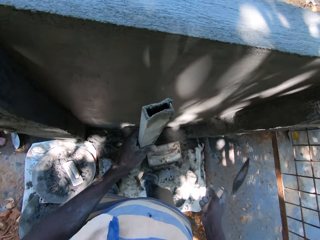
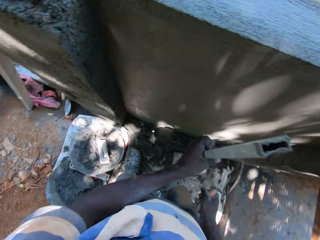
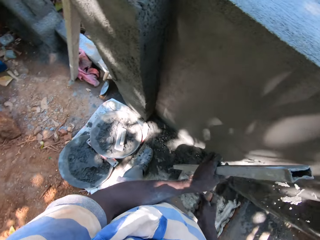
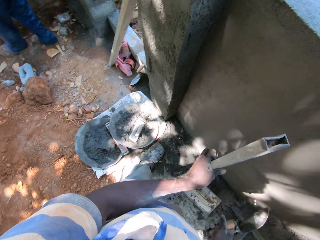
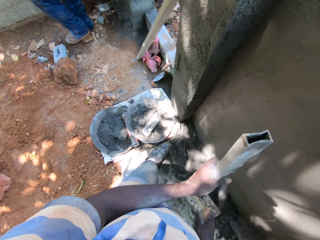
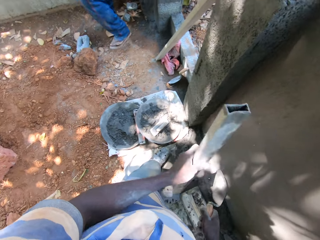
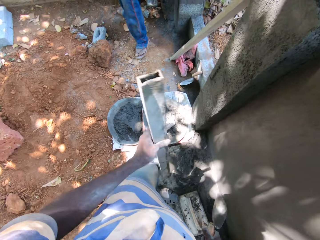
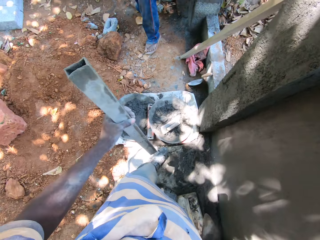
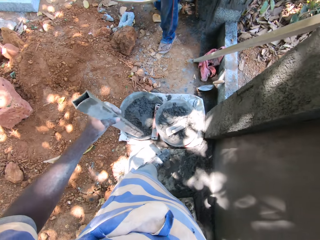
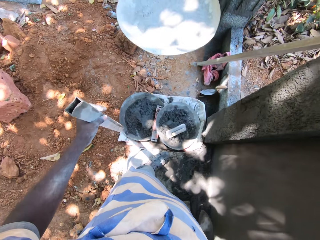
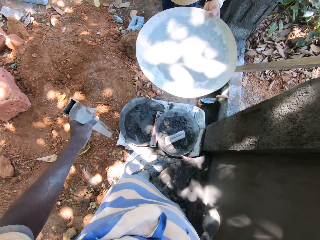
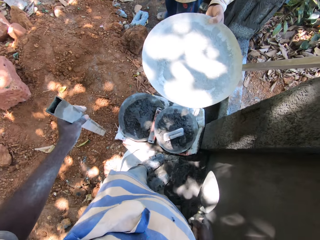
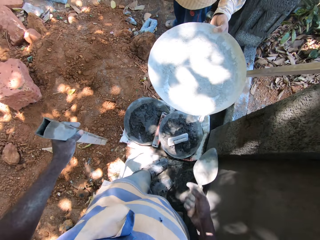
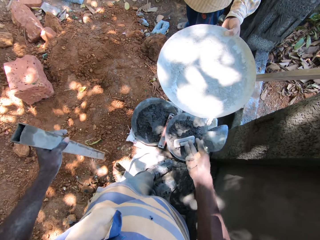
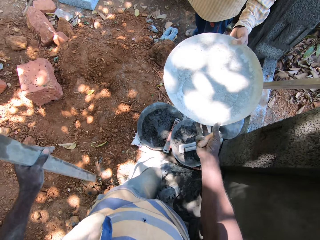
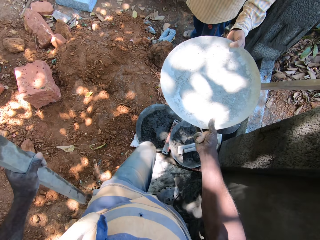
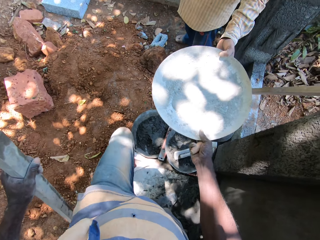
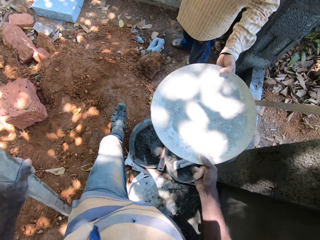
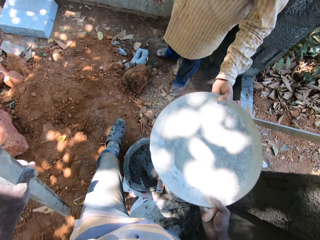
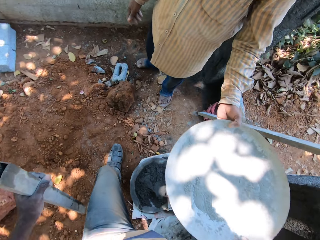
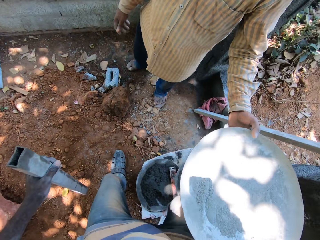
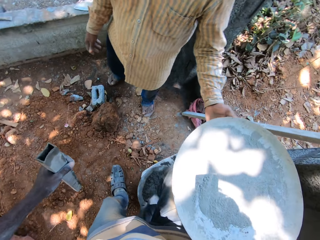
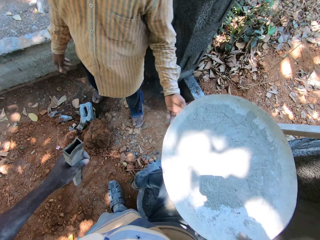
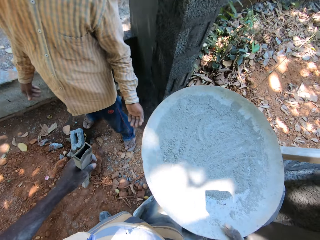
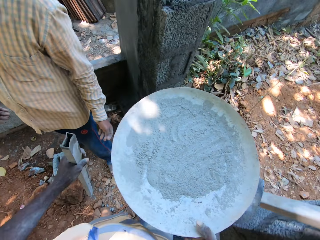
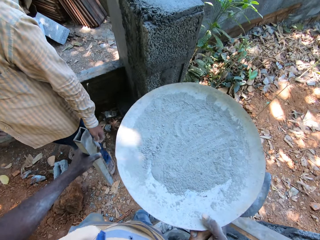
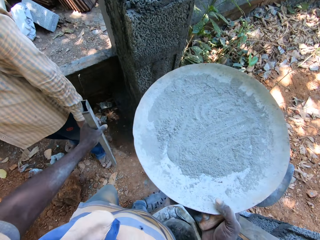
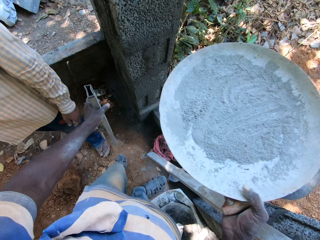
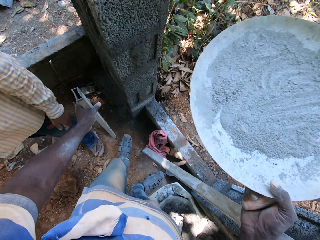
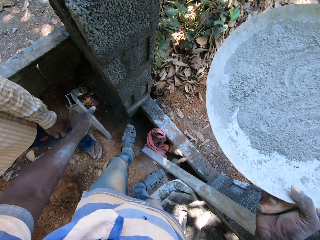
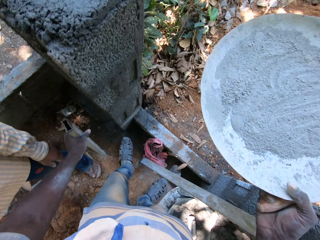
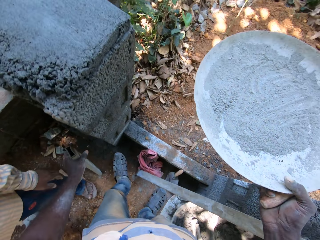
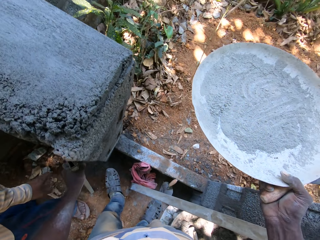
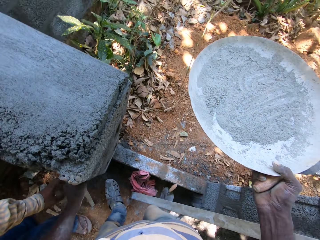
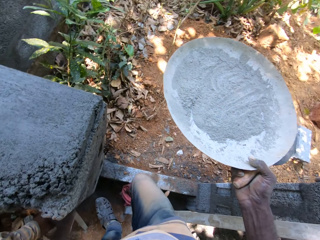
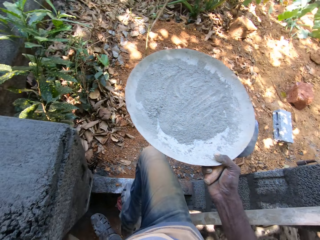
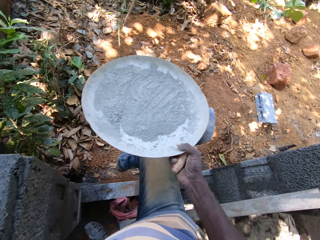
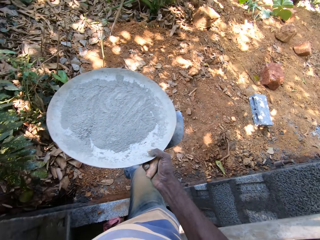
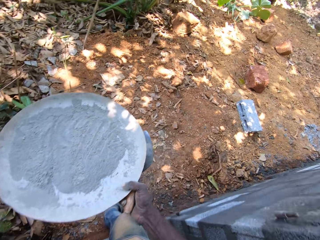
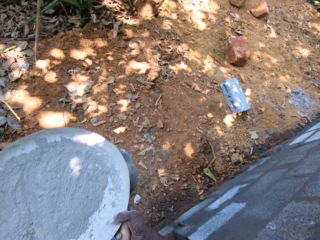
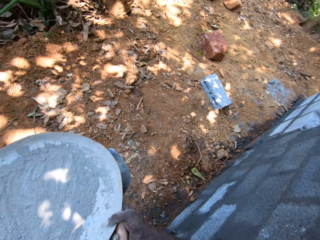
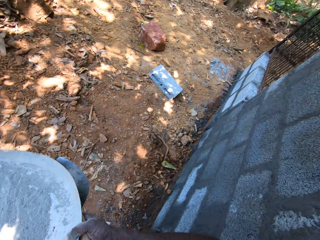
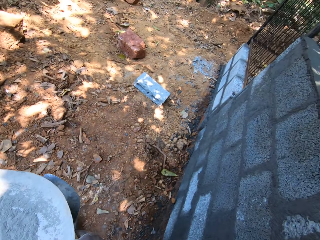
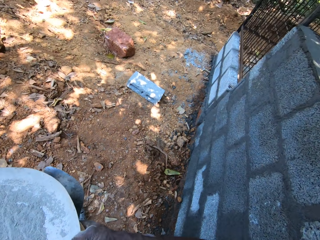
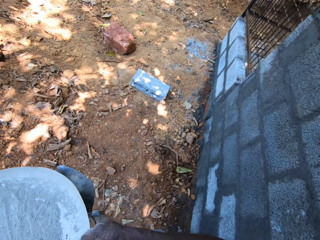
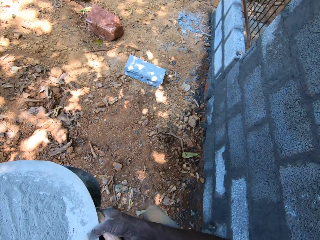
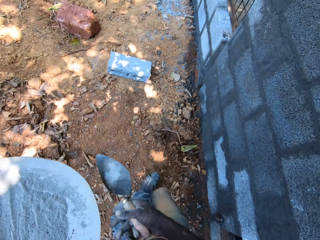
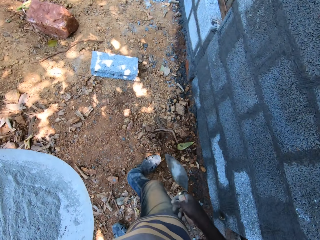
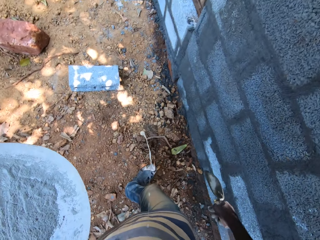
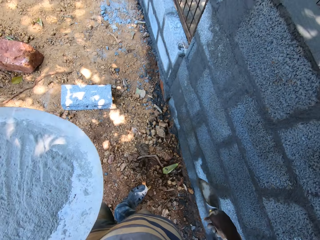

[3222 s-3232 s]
The camera wearer hits the piece of metal in his left hand with the trowel in his right hand. He collects a head pan from a man with his right hand. He leans the piece of metal on the wall with his left hand.

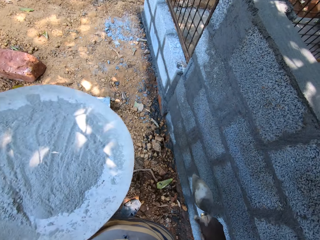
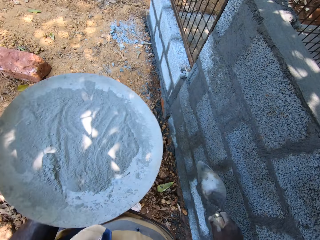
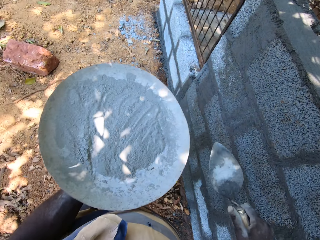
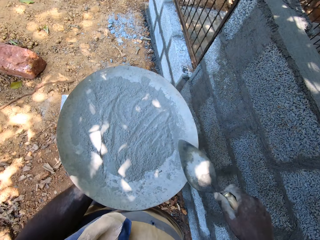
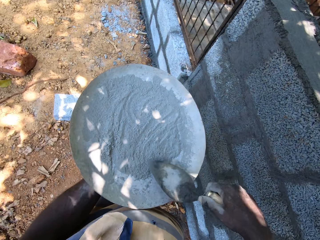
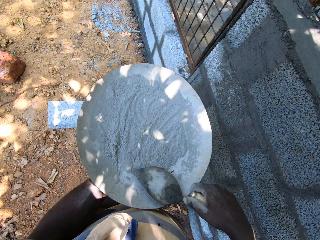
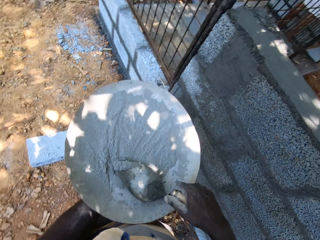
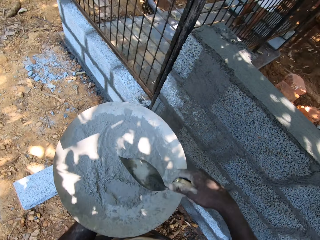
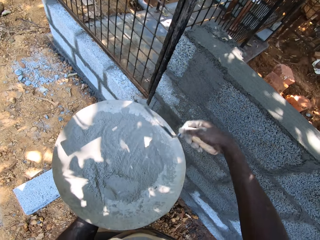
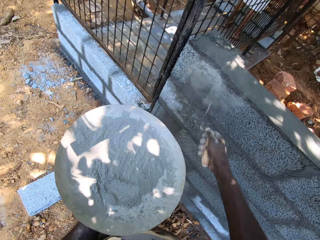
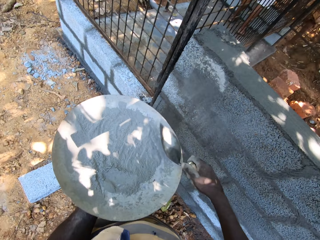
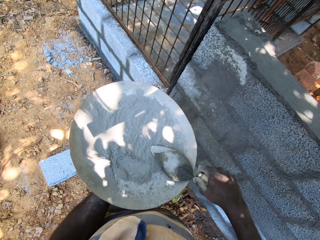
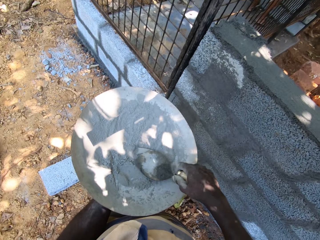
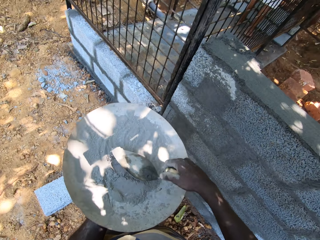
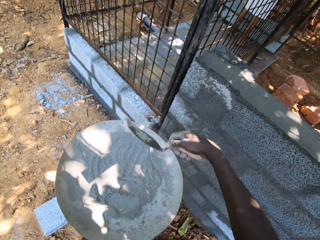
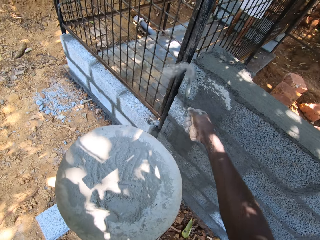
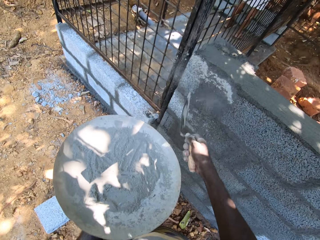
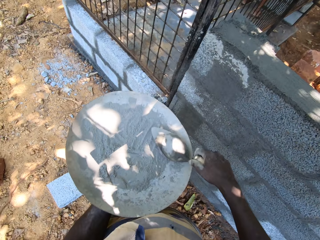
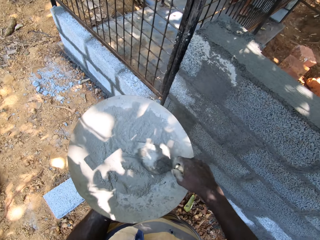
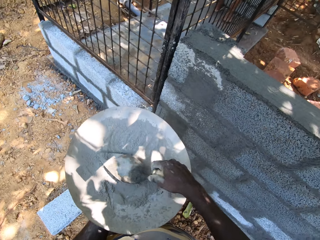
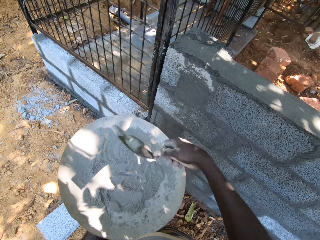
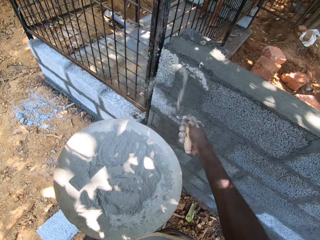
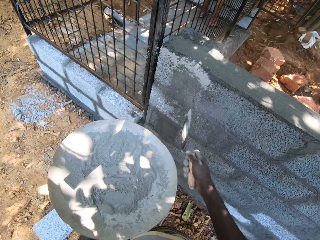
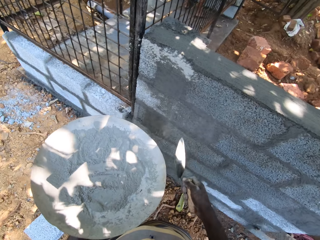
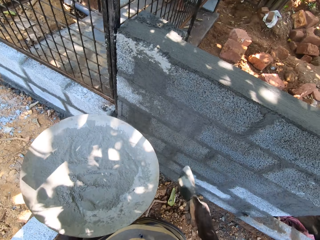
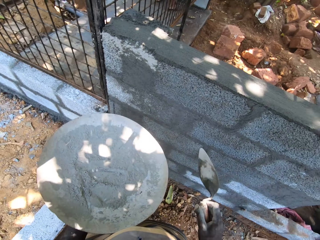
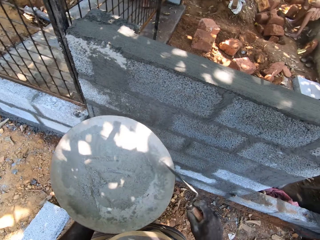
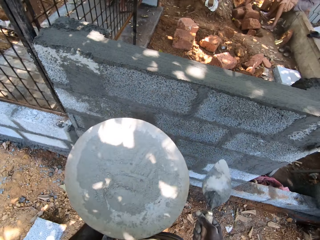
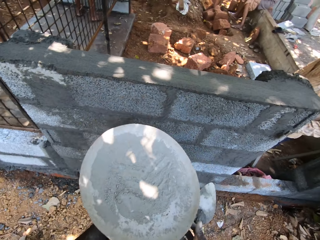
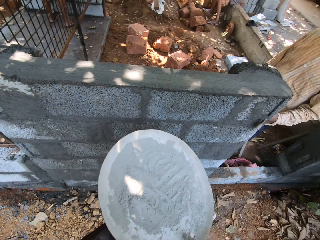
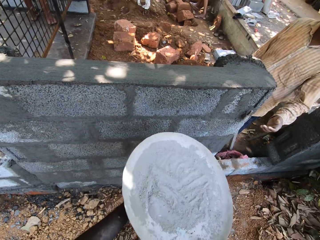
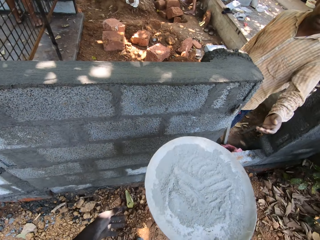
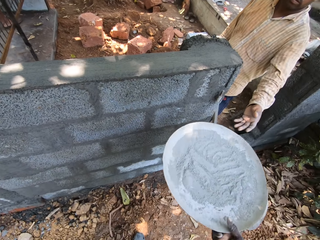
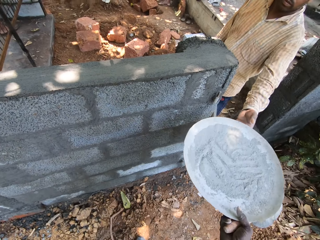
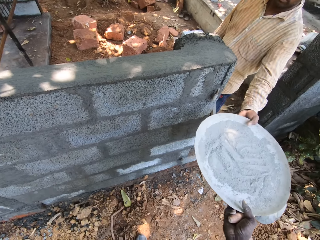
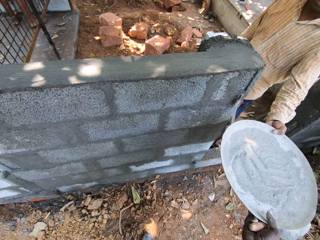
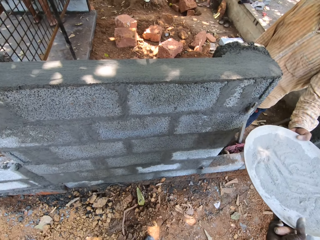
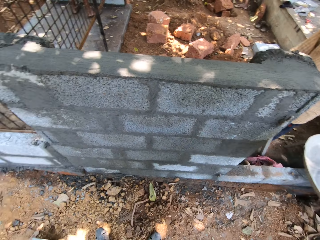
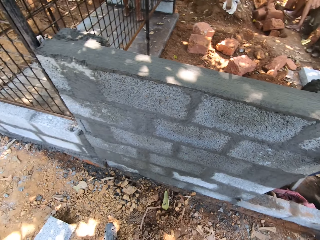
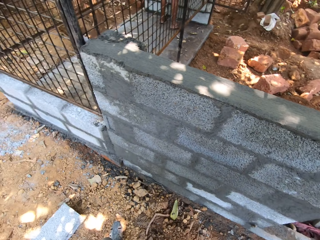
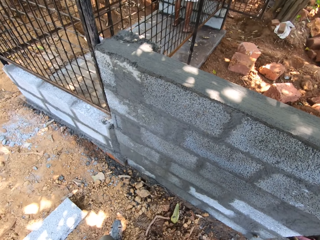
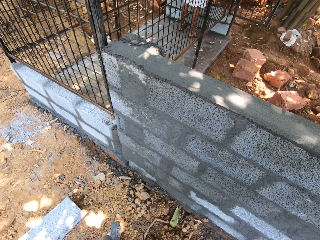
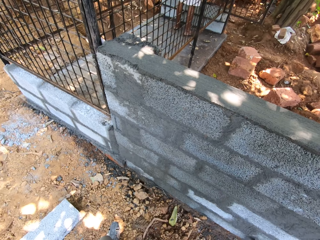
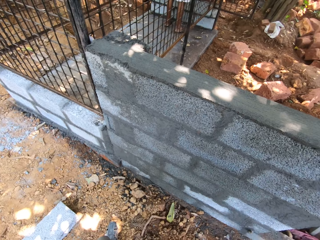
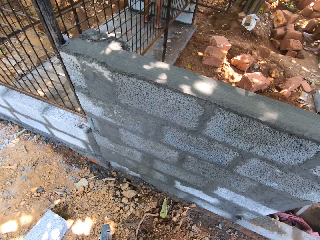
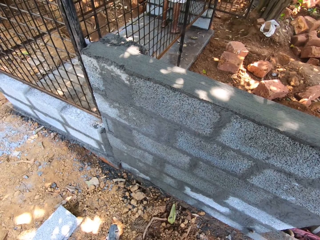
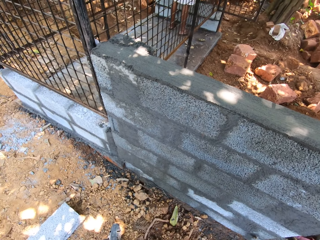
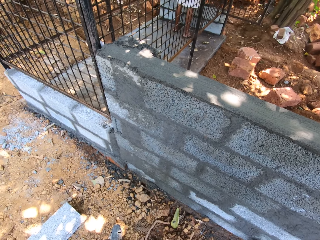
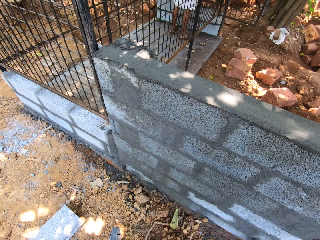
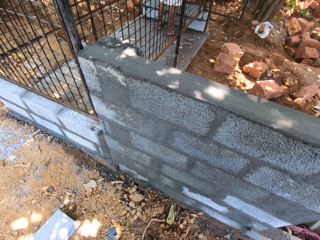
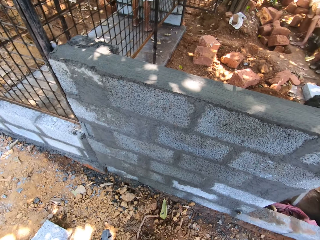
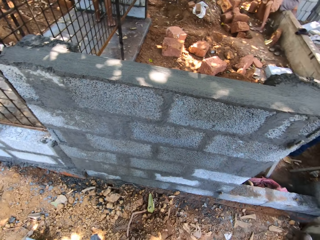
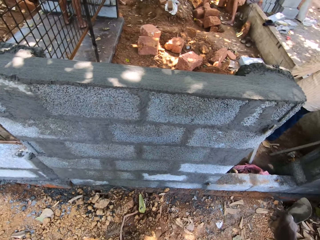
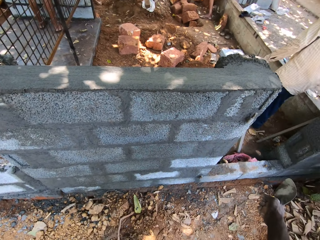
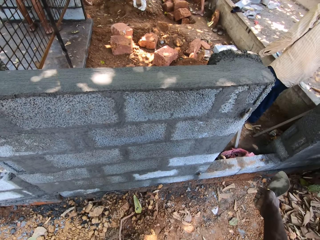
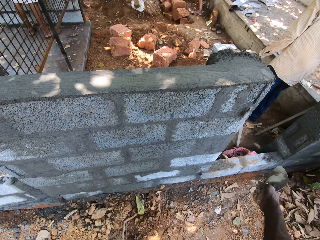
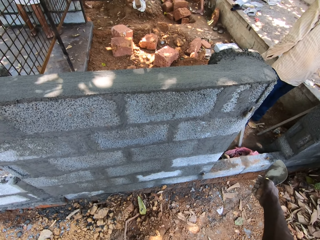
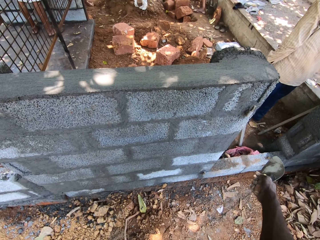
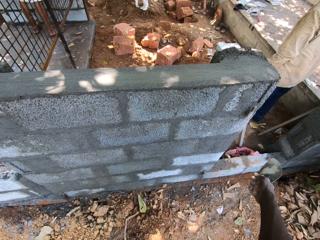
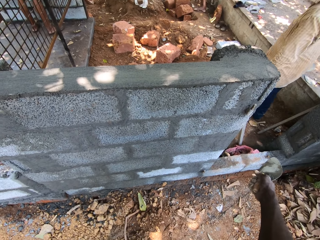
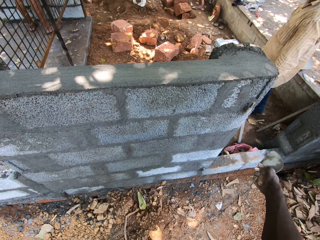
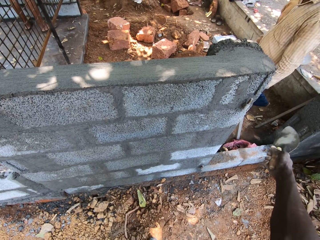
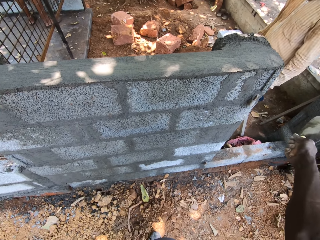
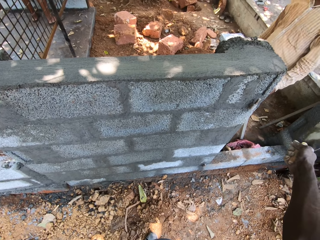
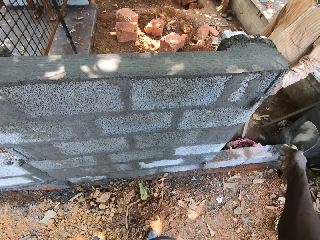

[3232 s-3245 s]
The camera wearer spits and holds the pan in his left hand. He scoops cement from the head pan in his left hand with the trowel in his right hand. He pours the cement on the wall with the trowel in his right hand. He scoops cement from the head pan in his left hand with the trowel in his right hand. He pours the cement on the wall with the trowel in his right hand. He scoops cement from the head pan in his left hand with the trowel in his right hand. He pours the cement on the wall with the trowel in his right hand. He hits the head pan with the trowel in his right hand. He passes the head pan from his left hand to his right hand. He passes the head pan to the man.
